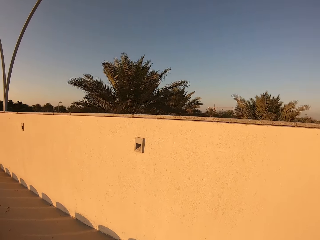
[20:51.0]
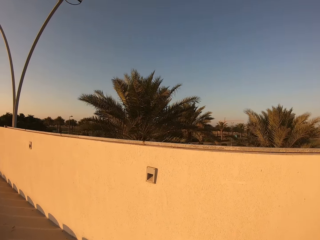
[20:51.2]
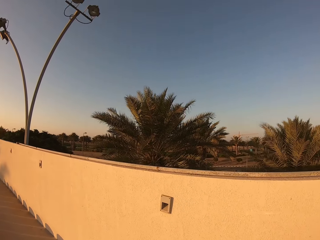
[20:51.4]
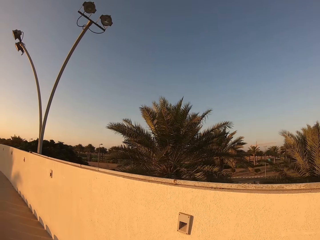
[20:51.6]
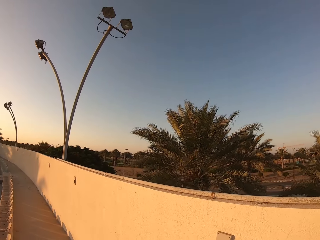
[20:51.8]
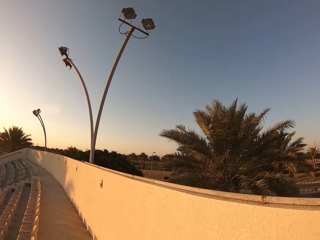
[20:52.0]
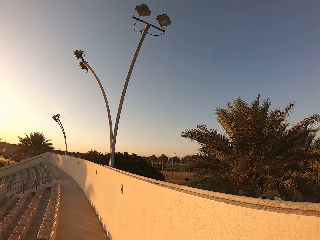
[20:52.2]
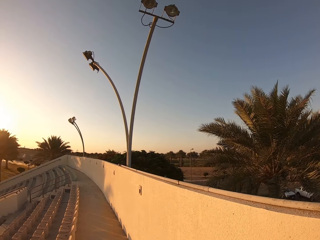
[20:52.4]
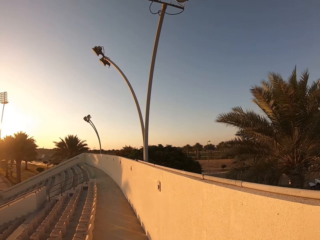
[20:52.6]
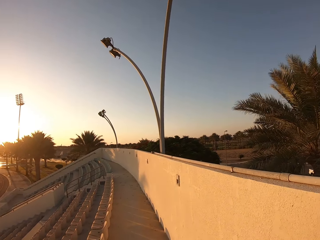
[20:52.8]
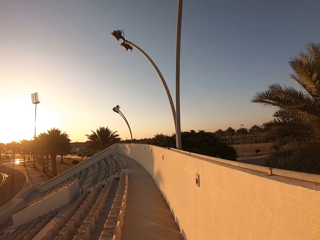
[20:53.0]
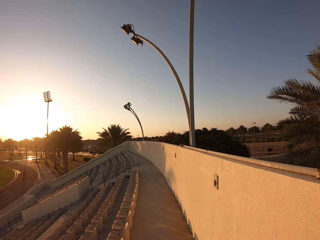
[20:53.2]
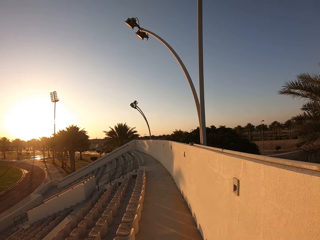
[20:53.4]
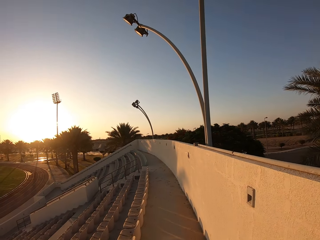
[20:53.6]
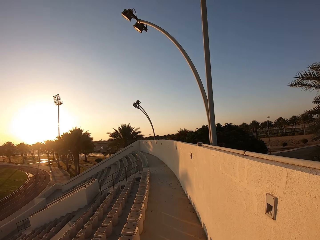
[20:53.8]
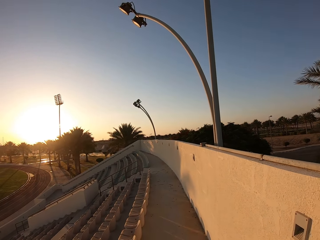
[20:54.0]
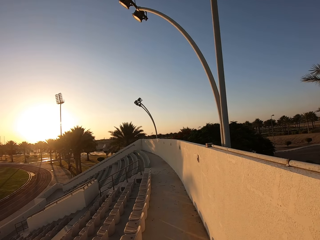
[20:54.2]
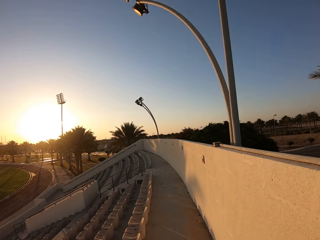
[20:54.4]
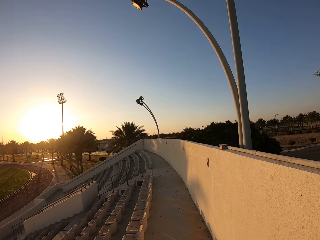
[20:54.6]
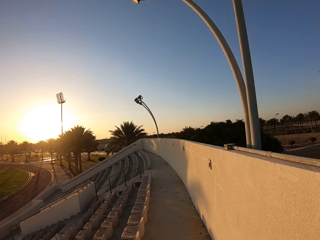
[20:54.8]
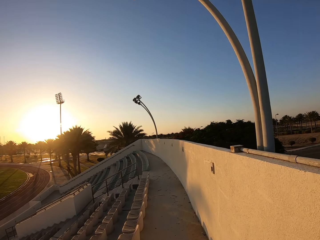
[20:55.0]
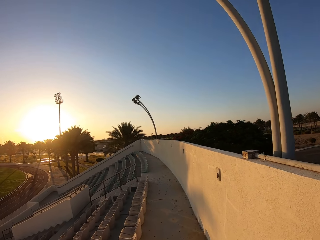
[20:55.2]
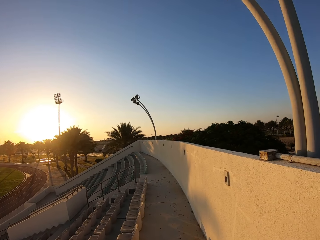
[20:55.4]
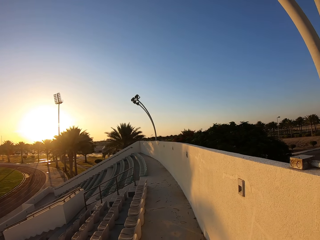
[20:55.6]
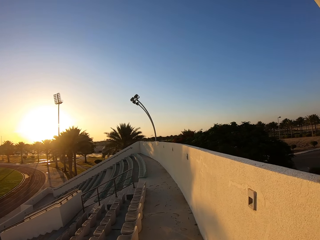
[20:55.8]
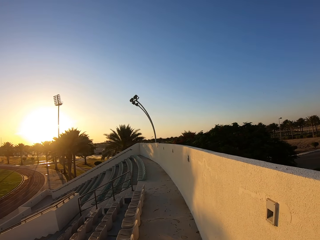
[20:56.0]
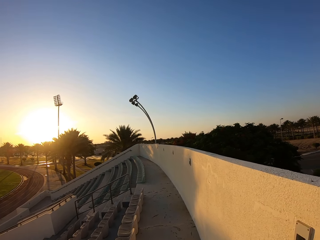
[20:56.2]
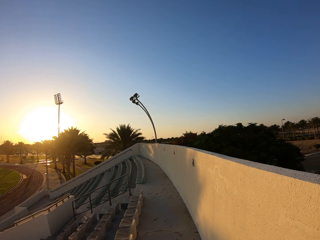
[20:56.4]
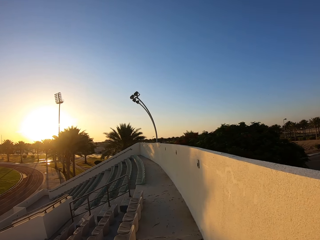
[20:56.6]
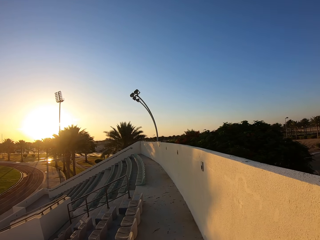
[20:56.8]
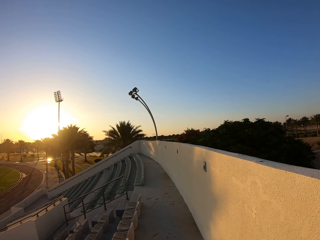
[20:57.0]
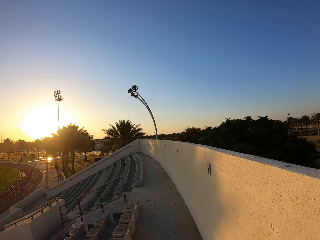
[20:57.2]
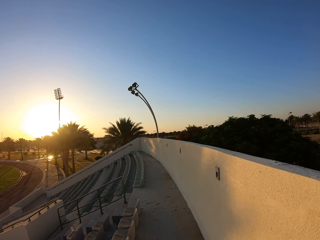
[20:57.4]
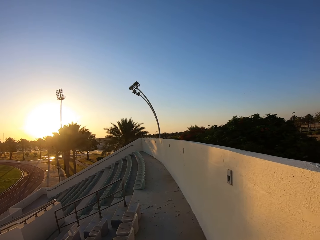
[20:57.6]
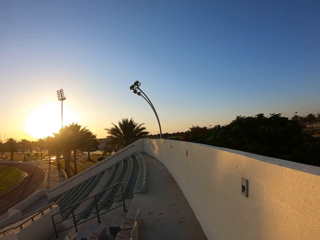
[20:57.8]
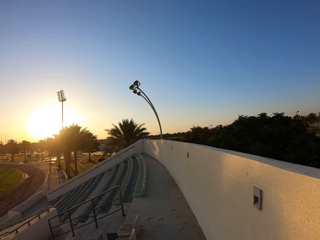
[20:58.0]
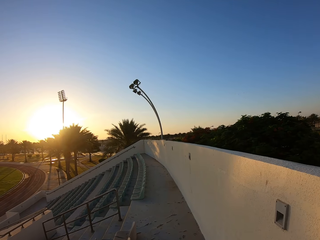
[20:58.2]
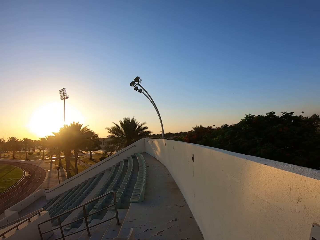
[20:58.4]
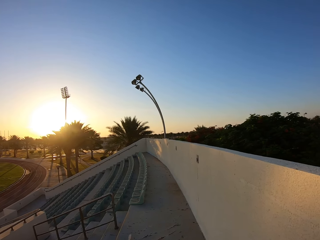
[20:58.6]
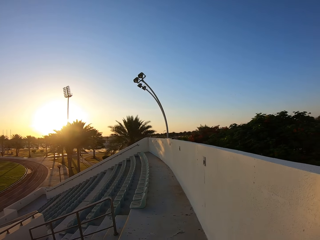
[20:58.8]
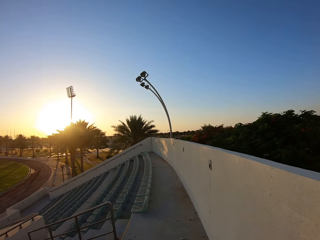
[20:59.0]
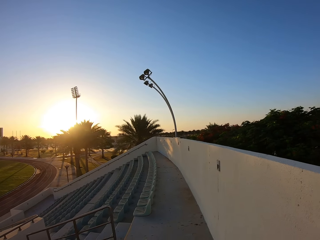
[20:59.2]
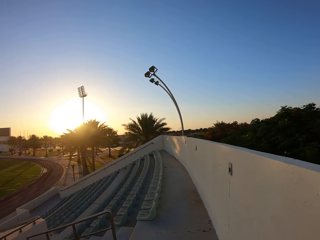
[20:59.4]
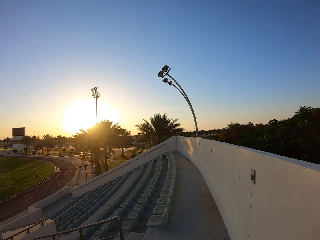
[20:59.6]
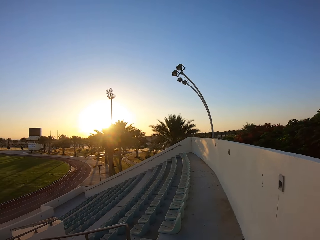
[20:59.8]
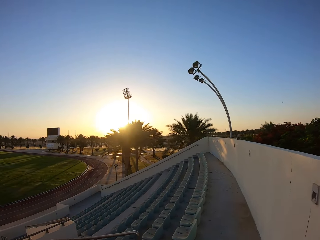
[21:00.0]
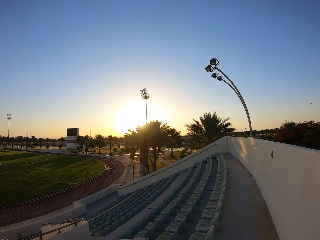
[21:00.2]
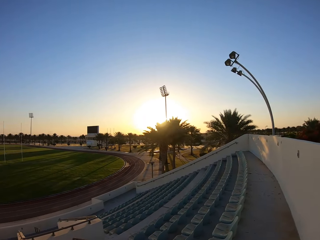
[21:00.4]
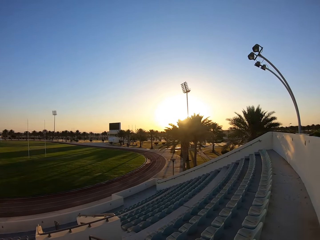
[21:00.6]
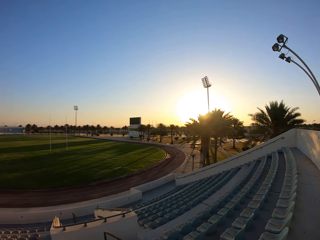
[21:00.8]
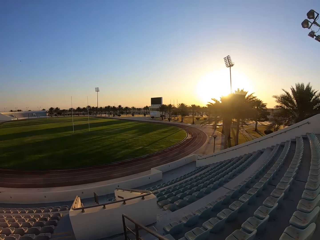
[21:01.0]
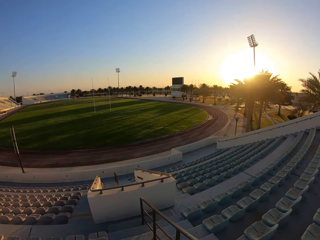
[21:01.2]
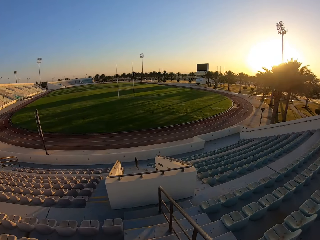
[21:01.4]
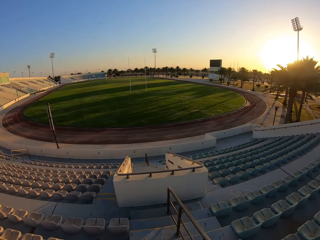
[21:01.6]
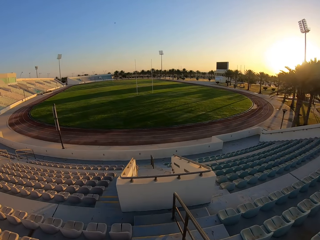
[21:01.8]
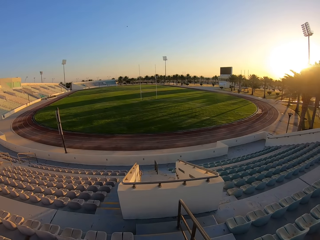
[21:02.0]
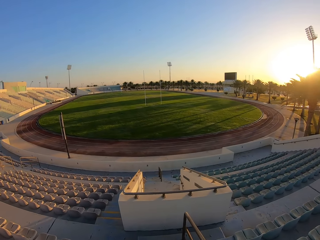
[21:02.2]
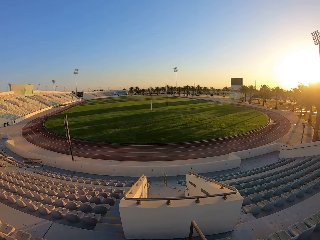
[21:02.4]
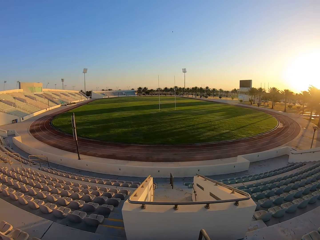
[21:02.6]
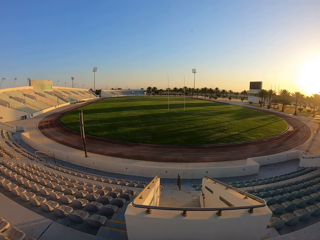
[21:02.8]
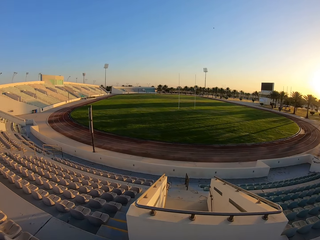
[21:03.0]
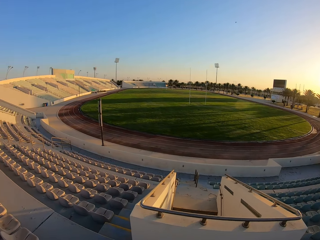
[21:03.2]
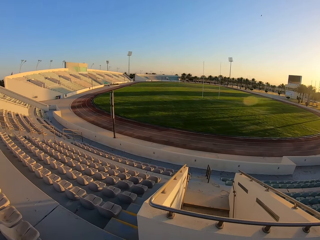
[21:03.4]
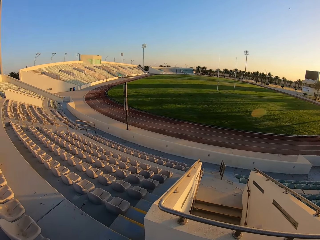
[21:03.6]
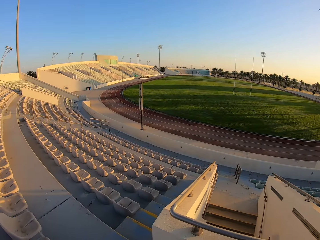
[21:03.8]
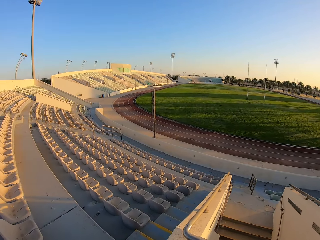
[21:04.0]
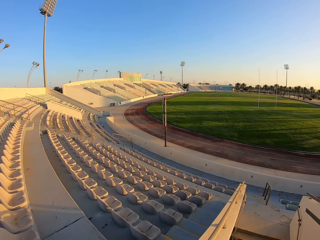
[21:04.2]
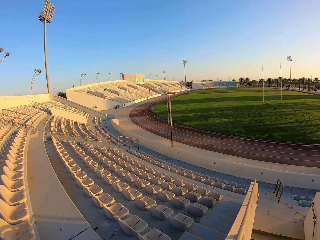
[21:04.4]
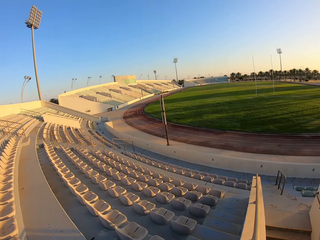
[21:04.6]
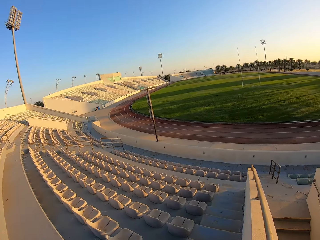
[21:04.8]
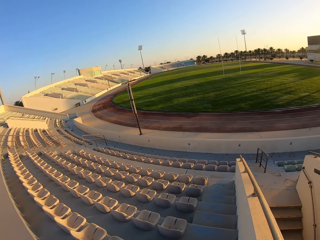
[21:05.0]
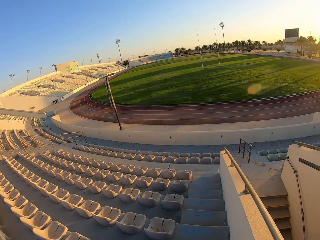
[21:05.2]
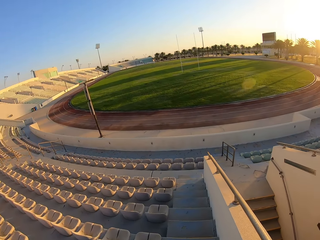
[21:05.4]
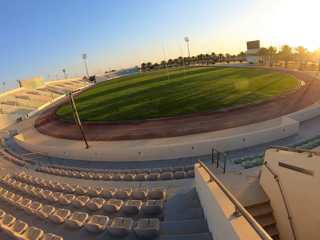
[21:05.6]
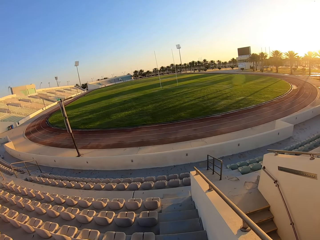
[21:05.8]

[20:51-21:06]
The camera wearer walks down the stairs.

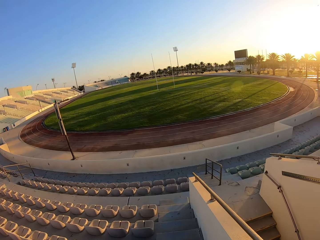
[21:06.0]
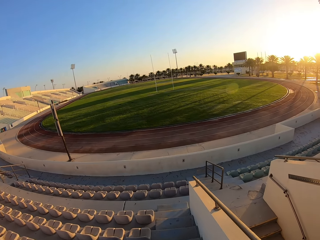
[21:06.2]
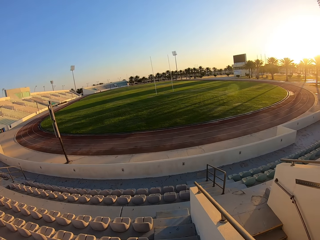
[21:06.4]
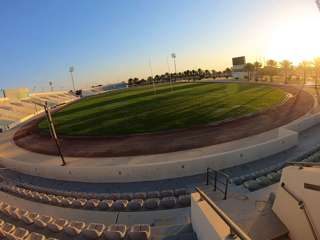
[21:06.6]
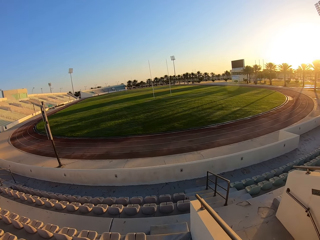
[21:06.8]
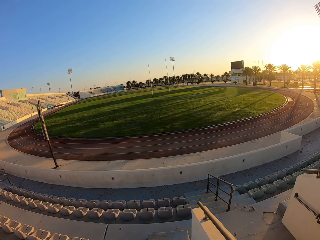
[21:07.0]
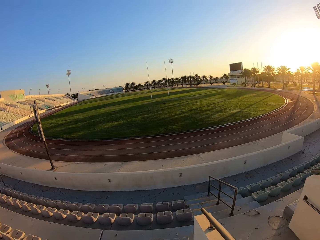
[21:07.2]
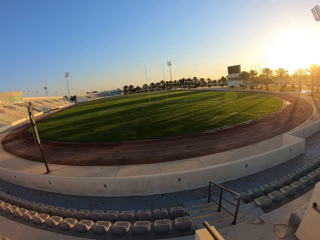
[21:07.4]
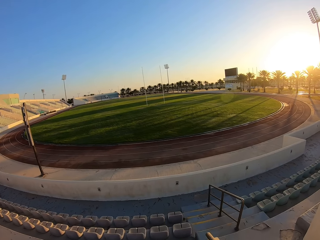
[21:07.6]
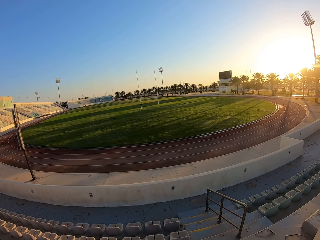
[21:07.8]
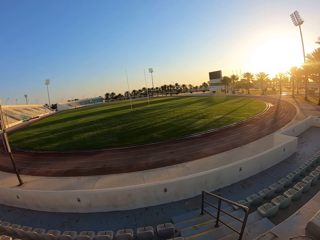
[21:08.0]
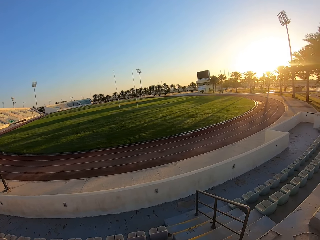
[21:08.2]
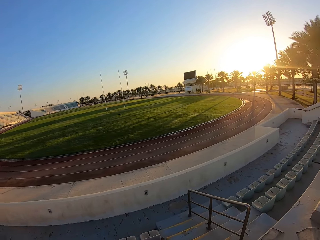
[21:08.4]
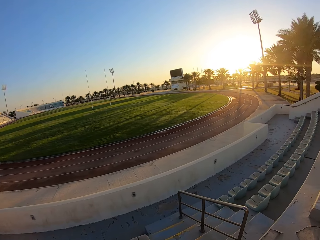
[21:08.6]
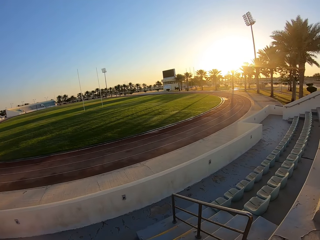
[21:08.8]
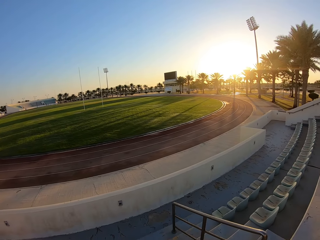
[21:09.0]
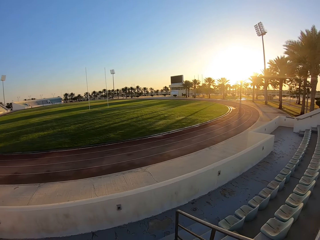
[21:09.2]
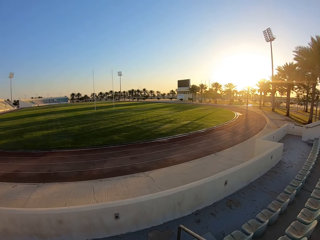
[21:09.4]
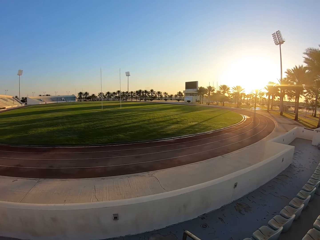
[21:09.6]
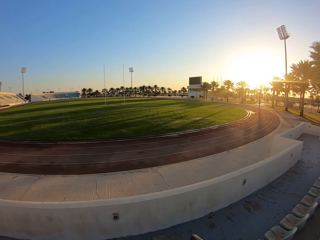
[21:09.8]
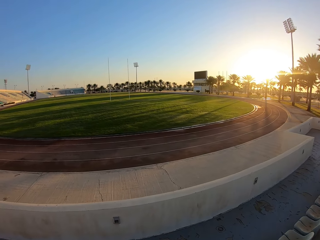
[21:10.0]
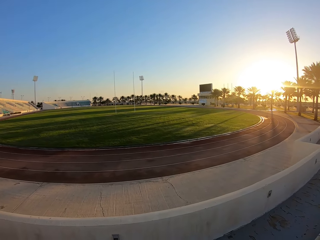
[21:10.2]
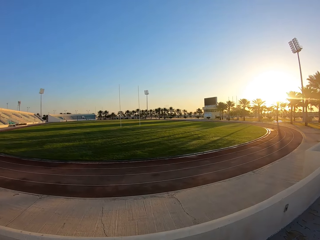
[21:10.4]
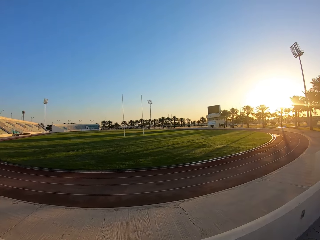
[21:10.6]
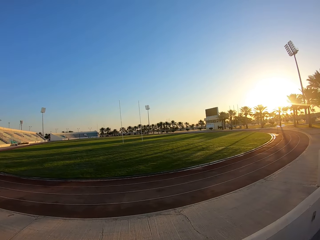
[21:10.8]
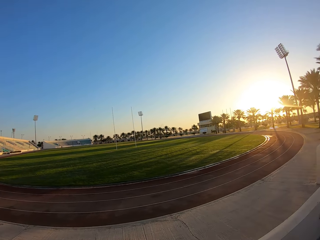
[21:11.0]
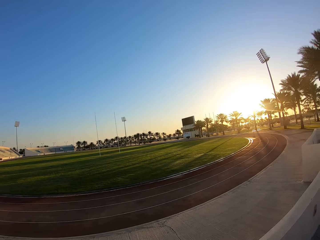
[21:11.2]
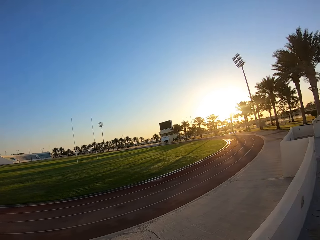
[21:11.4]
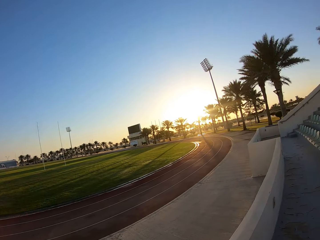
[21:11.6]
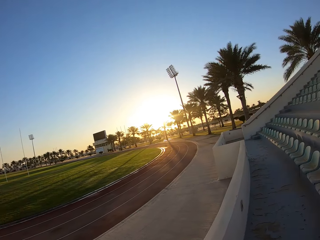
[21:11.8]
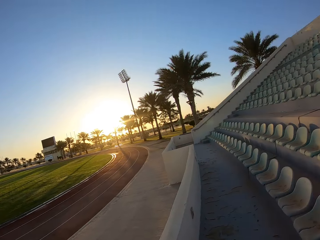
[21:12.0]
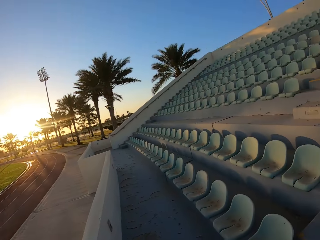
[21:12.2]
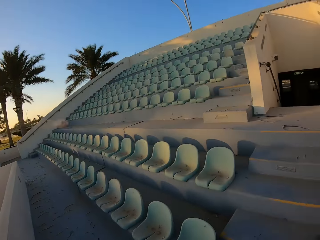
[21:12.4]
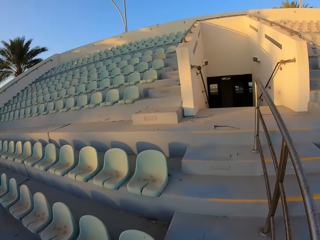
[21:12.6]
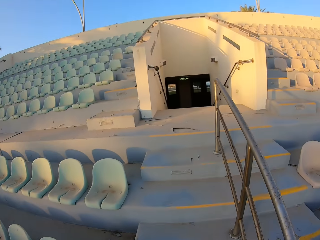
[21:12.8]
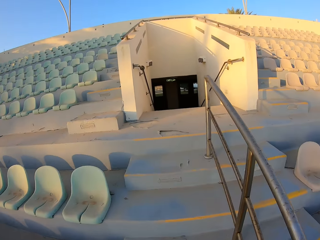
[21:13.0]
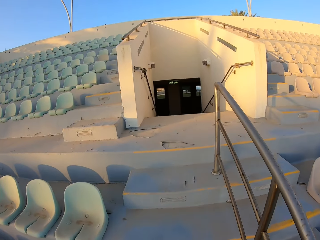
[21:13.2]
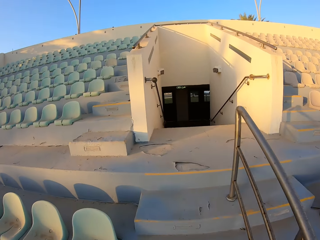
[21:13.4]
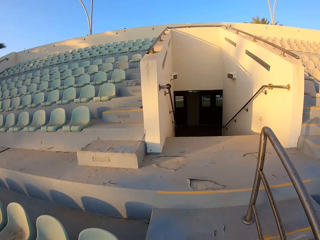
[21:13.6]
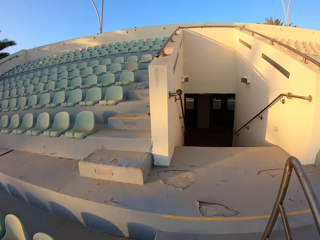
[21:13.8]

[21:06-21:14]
The camera wearer walks up the stairs.
